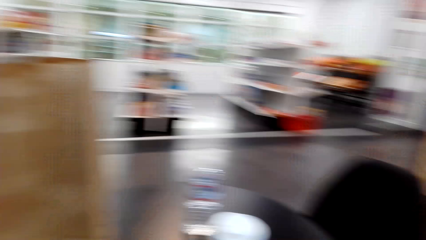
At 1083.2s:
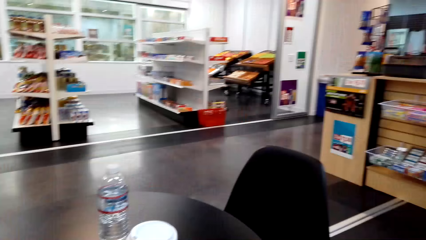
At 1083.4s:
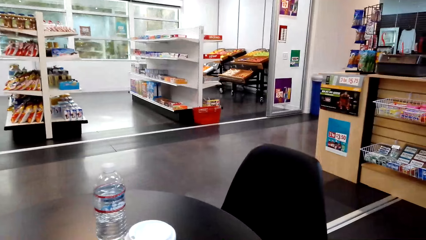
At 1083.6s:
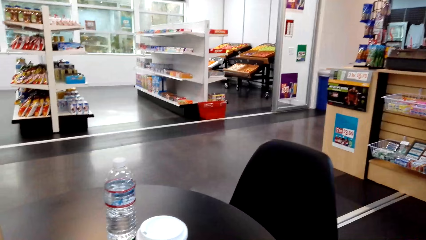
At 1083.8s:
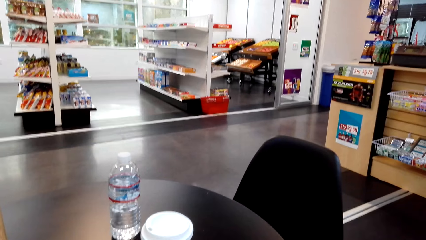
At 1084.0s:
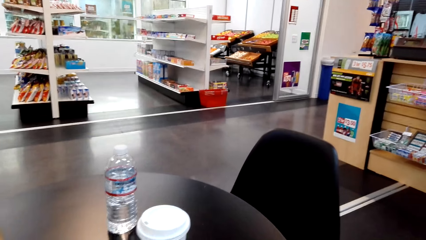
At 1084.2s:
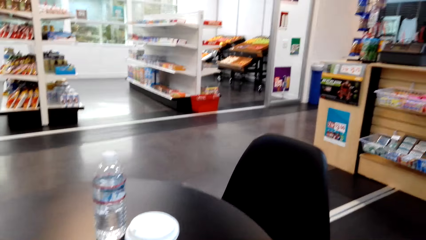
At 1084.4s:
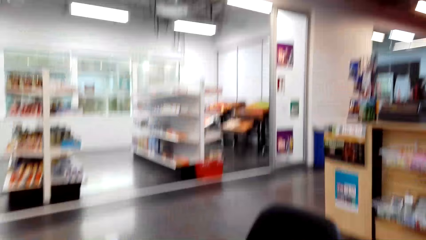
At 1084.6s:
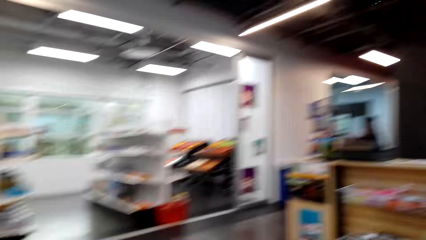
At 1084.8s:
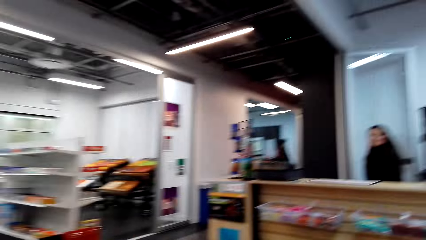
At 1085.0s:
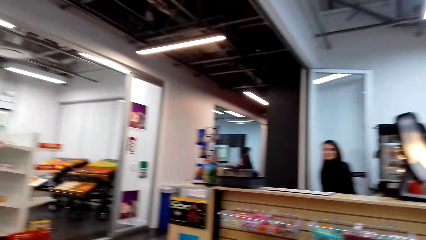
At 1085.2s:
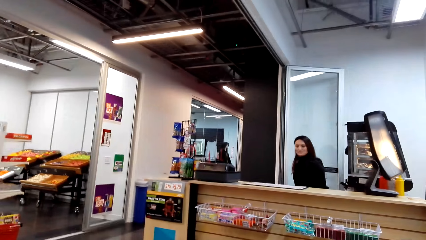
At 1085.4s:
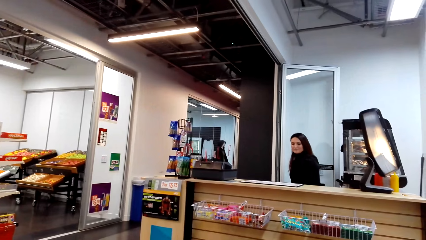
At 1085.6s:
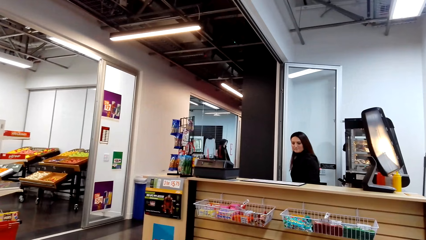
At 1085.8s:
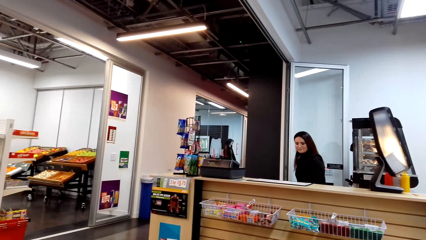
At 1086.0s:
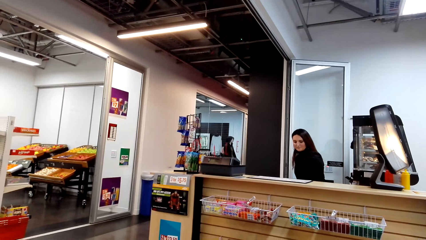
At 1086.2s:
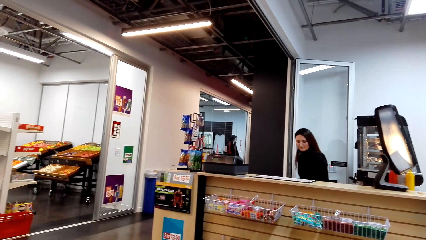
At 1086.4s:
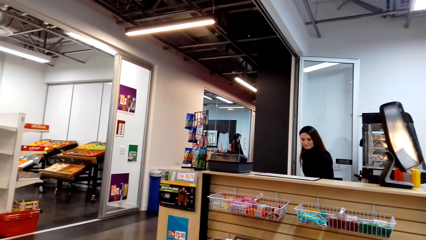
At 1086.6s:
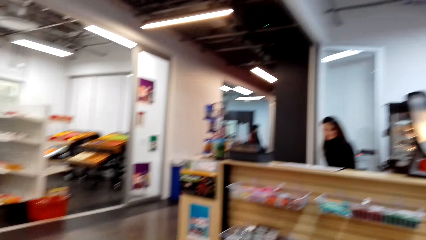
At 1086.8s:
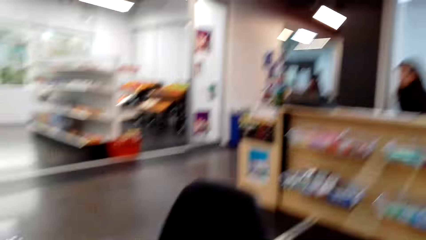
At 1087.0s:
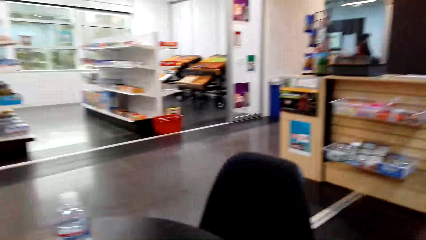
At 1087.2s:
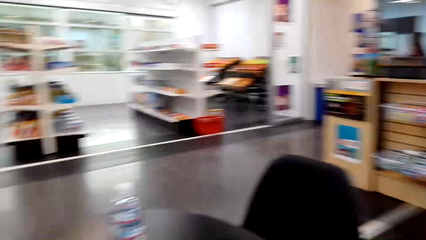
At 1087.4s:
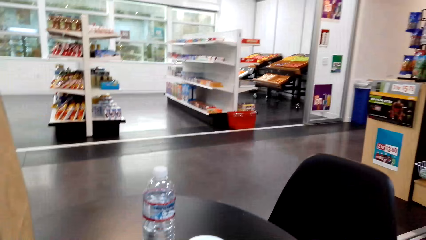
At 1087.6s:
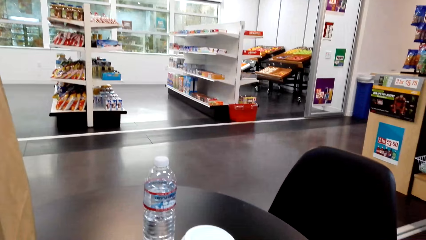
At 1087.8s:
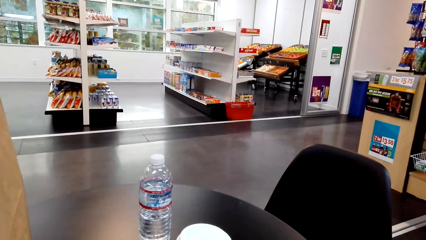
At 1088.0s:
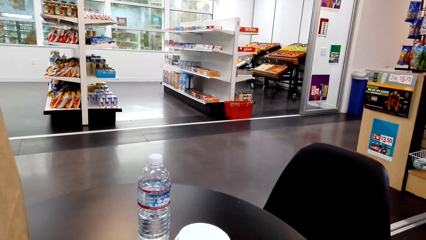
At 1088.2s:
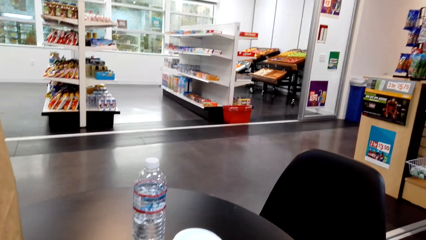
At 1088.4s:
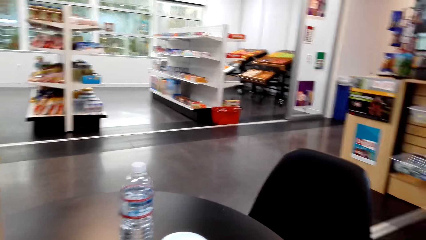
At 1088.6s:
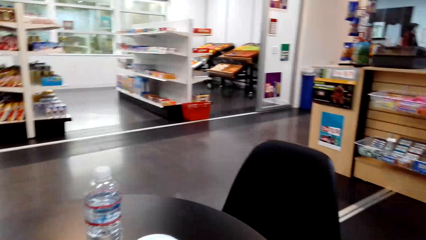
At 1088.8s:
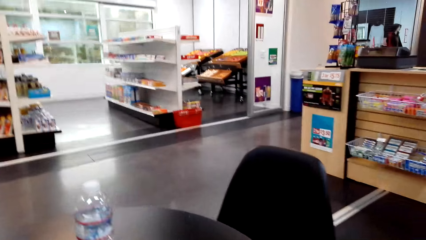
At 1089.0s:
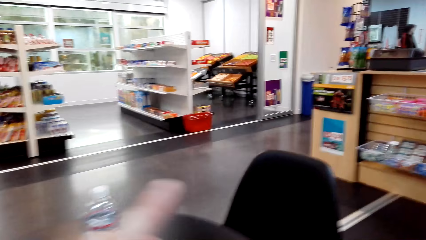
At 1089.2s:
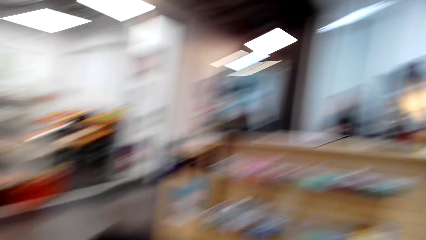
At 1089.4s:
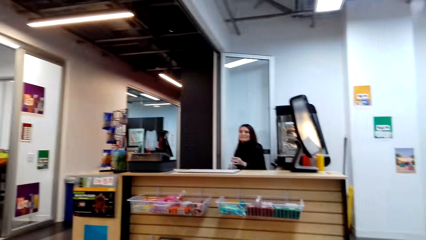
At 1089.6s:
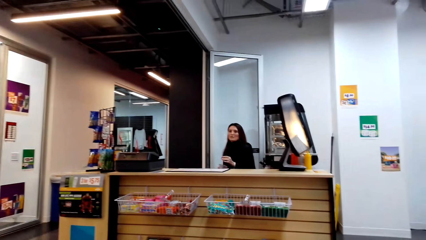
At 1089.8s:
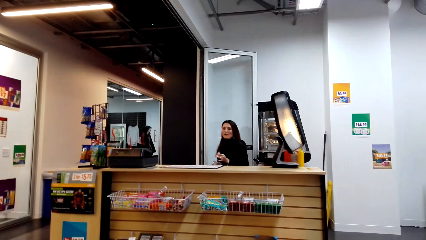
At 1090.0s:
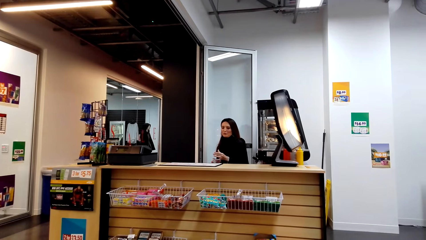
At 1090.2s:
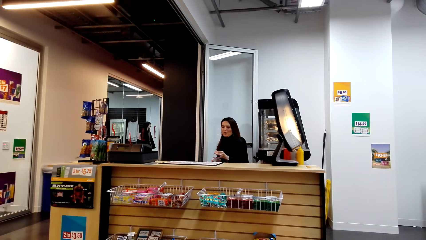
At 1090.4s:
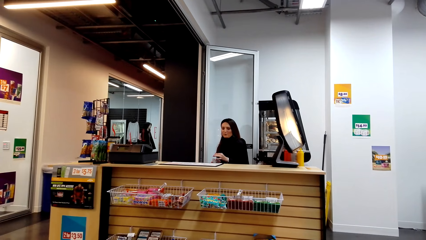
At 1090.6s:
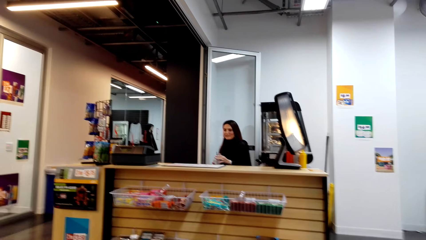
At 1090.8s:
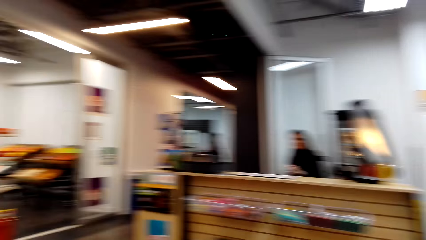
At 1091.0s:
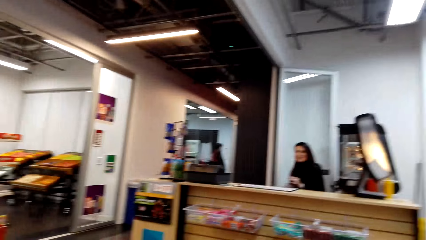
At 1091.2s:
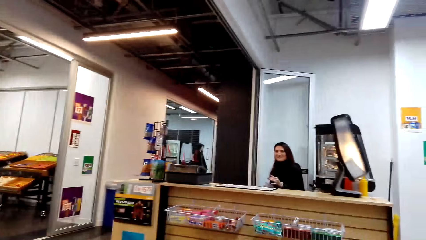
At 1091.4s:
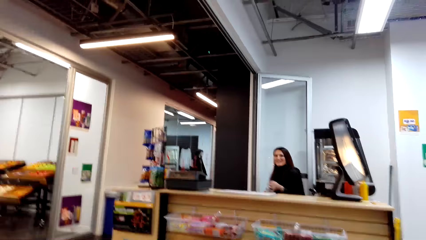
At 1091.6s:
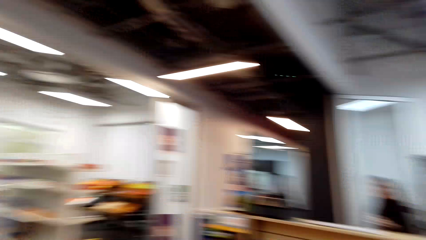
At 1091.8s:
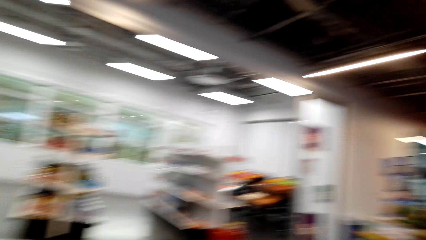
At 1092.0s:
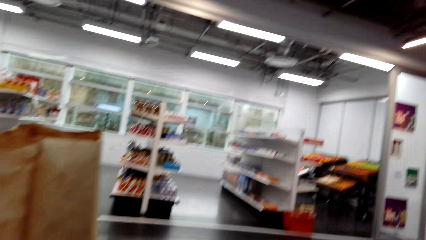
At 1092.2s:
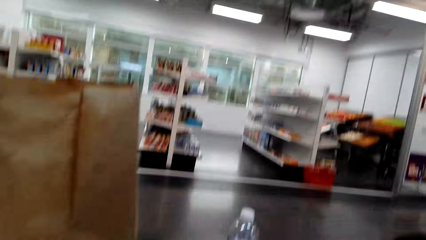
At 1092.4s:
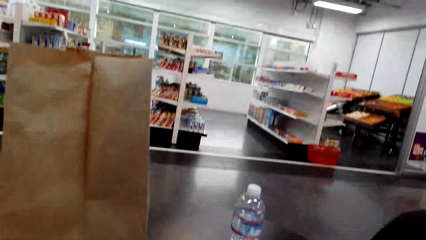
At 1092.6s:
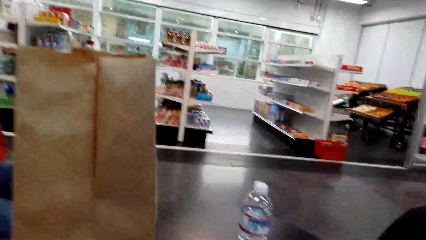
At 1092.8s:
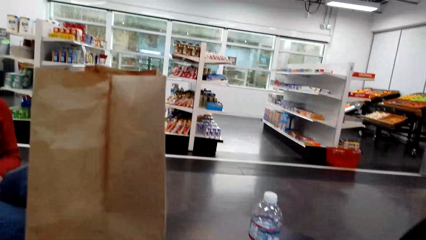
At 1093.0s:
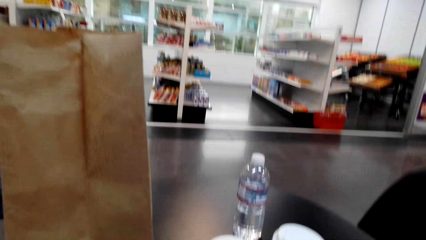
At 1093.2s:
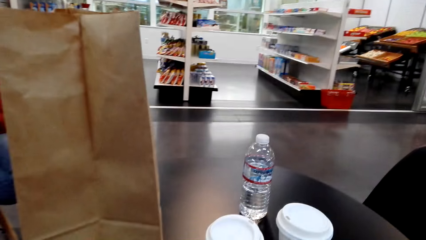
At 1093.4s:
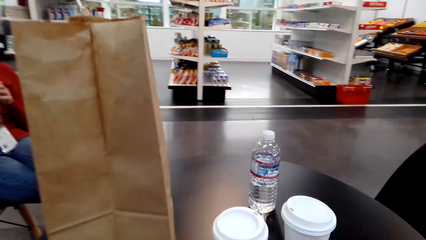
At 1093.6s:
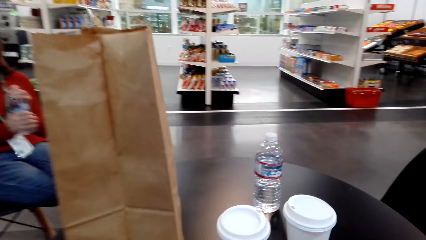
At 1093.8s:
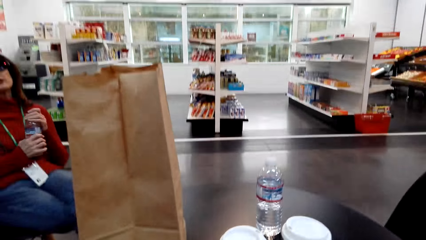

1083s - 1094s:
A woman places the khaki bag on the table. Another woman converses with the camera wearer. The first woman converses with the other woman.

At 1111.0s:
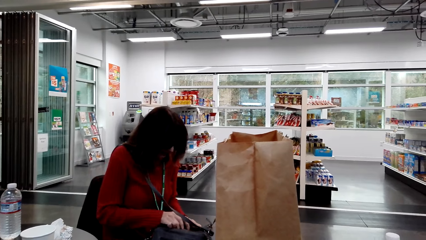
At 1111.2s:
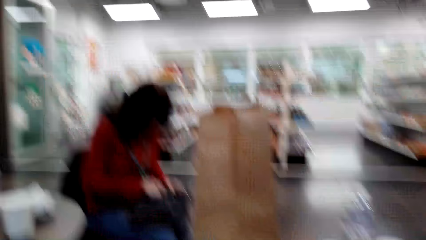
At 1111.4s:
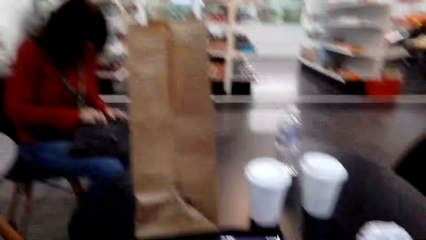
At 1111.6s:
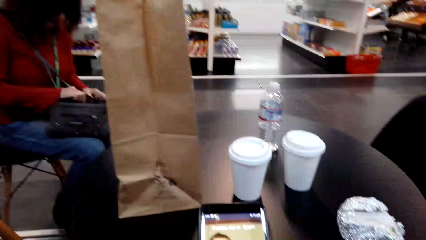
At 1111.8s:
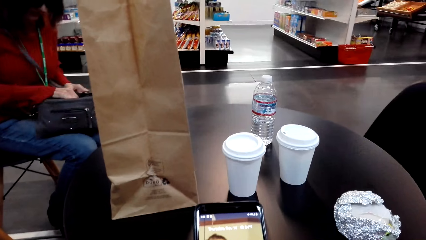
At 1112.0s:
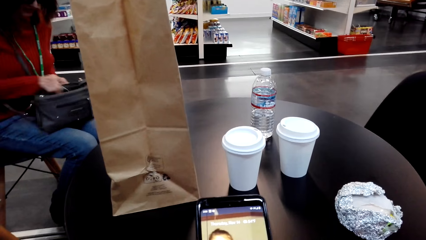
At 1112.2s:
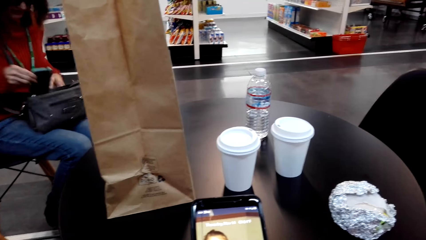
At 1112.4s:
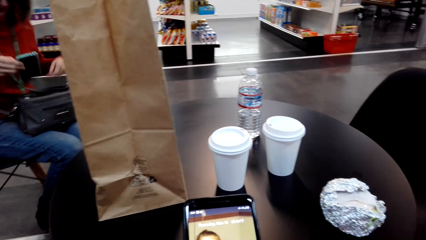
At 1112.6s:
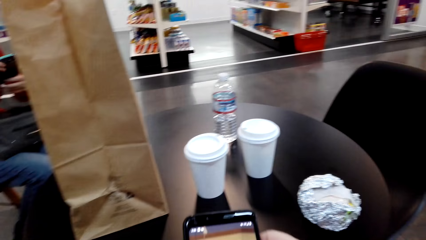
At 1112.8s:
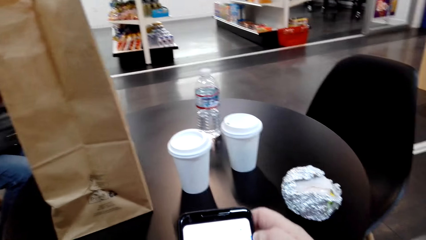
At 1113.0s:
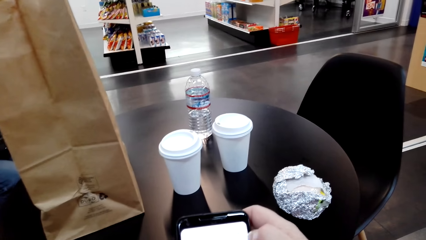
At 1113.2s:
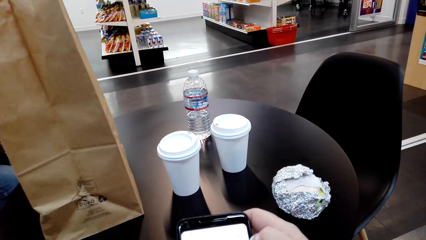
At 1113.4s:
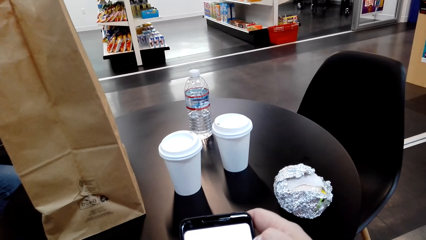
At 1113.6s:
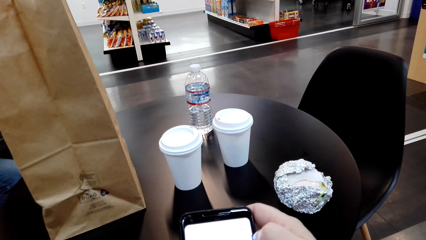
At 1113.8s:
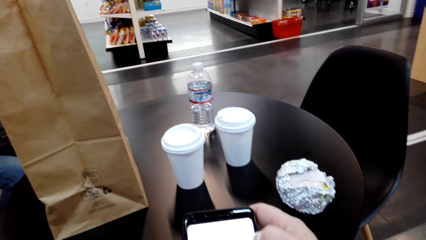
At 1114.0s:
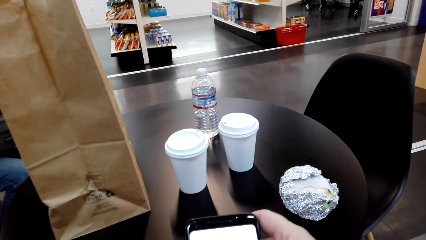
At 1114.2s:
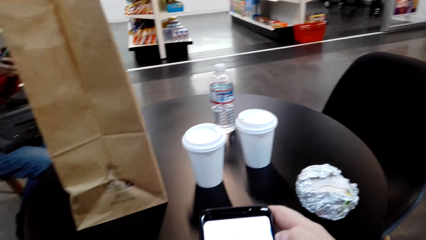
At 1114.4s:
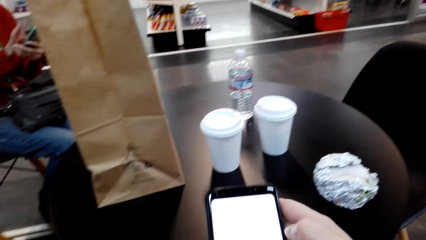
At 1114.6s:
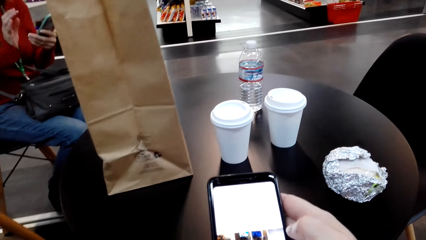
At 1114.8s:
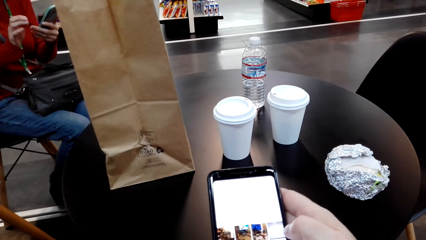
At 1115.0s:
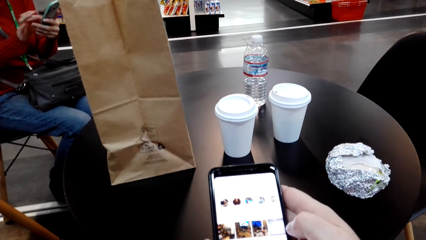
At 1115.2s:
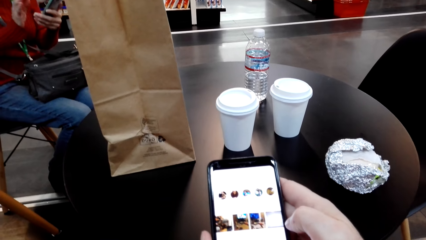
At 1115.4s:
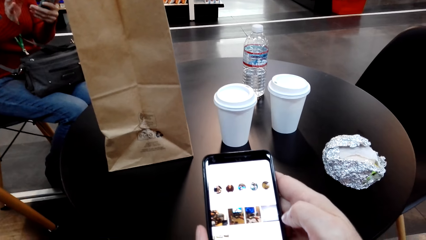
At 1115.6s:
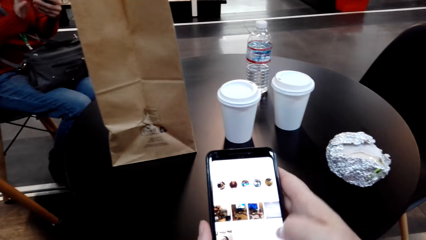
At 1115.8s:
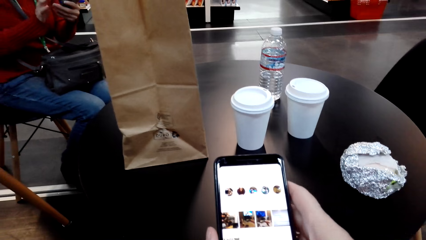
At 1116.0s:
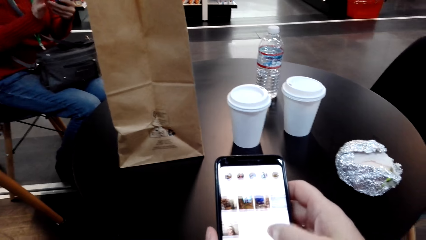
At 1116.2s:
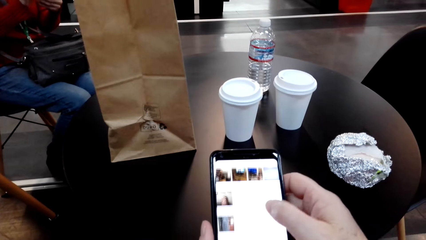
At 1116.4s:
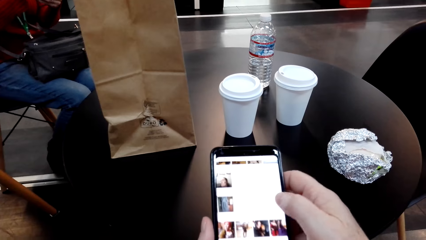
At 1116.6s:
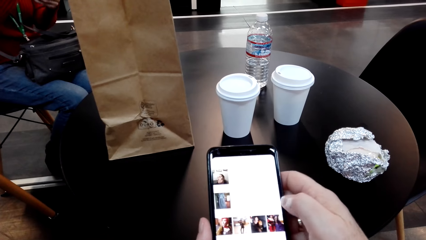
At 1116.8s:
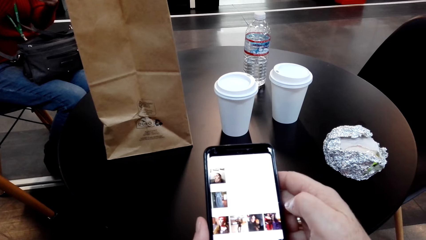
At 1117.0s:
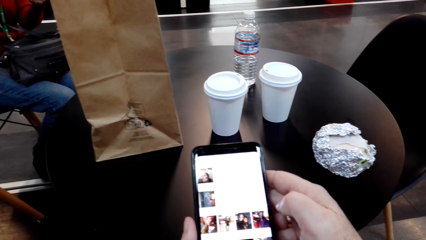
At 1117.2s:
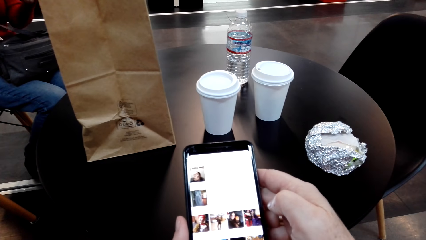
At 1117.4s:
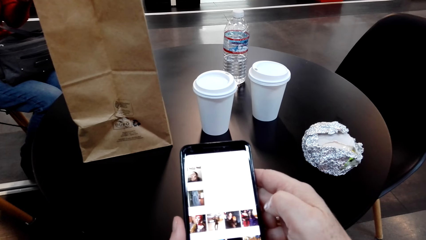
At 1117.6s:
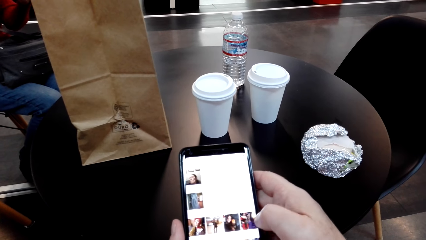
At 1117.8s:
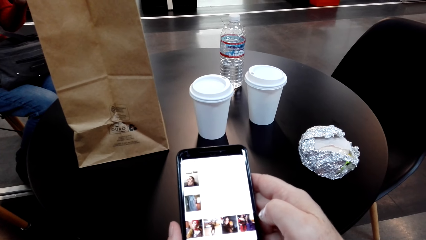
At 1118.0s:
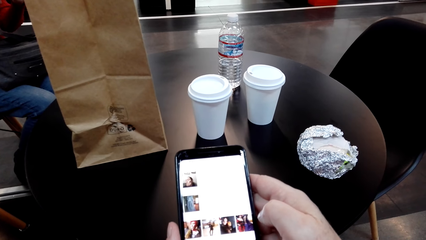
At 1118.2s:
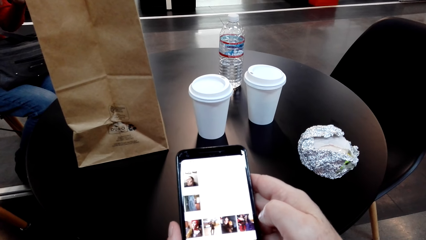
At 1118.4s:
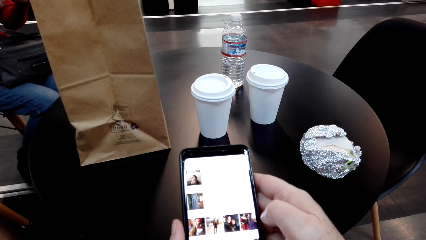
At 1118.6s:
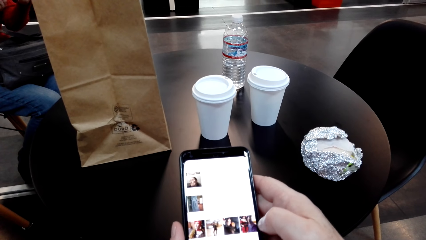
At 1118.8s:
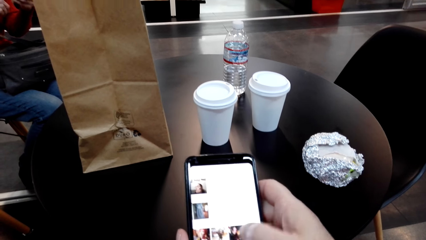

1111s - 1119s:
A woman picks up her phone. The woman operates her phone.
